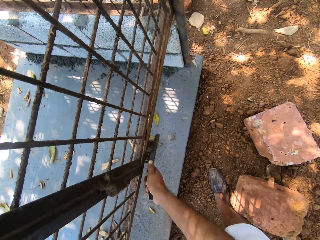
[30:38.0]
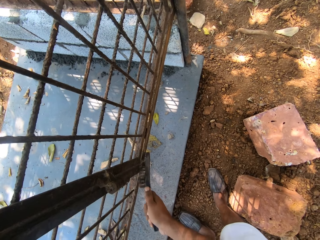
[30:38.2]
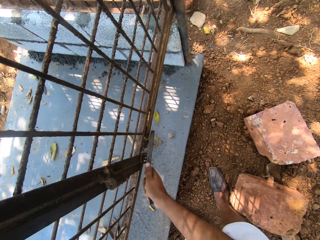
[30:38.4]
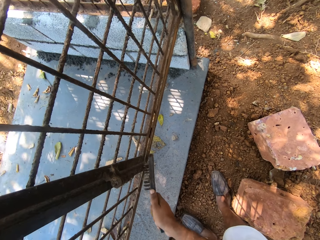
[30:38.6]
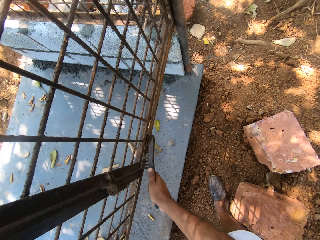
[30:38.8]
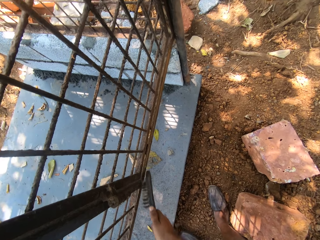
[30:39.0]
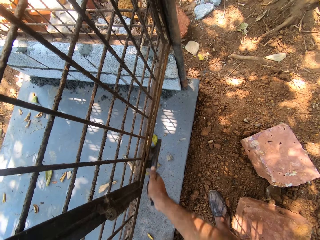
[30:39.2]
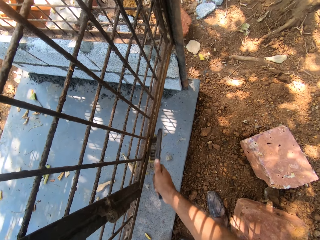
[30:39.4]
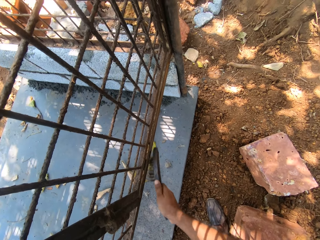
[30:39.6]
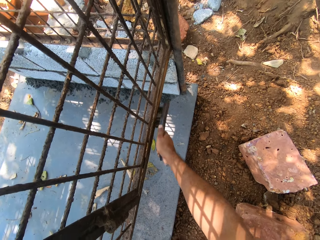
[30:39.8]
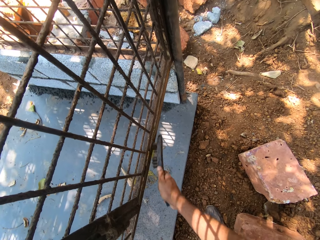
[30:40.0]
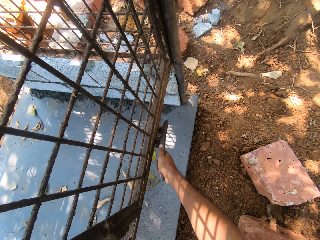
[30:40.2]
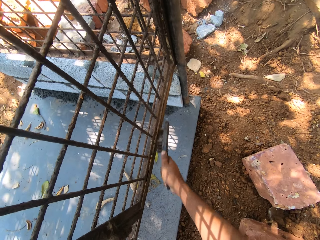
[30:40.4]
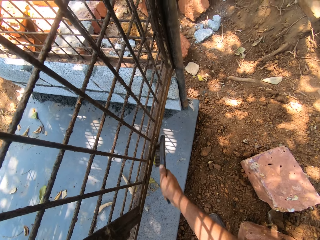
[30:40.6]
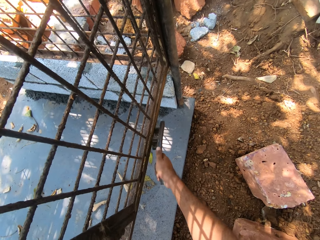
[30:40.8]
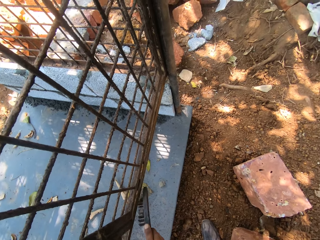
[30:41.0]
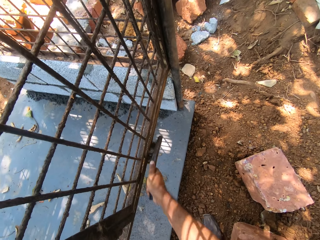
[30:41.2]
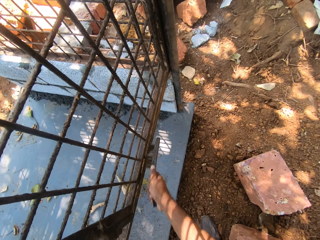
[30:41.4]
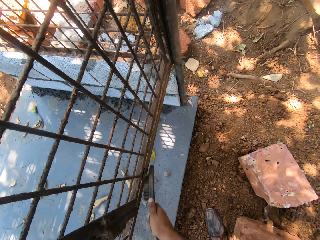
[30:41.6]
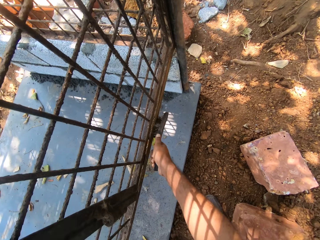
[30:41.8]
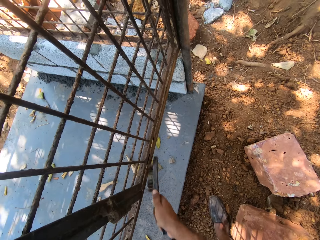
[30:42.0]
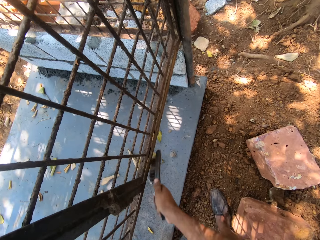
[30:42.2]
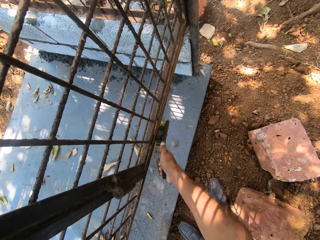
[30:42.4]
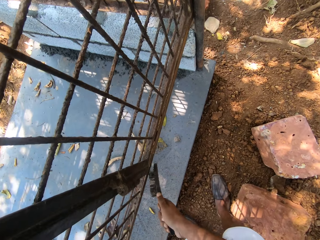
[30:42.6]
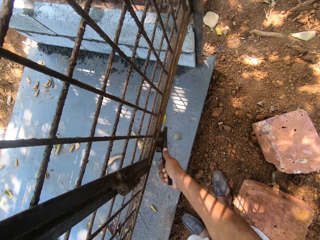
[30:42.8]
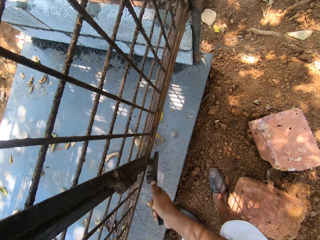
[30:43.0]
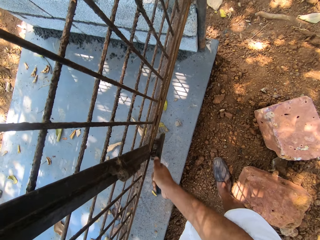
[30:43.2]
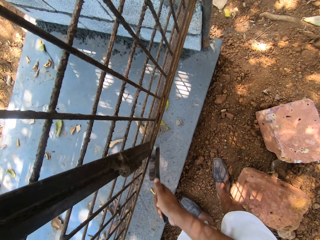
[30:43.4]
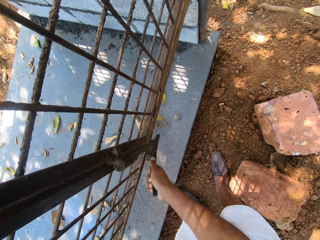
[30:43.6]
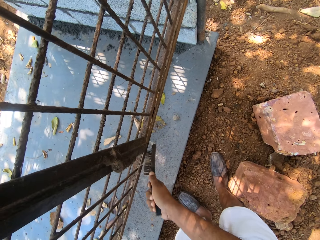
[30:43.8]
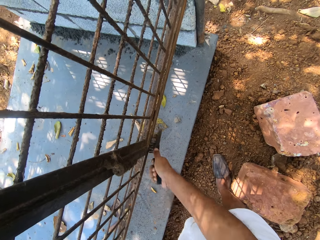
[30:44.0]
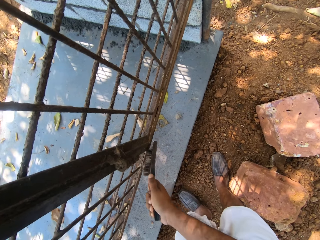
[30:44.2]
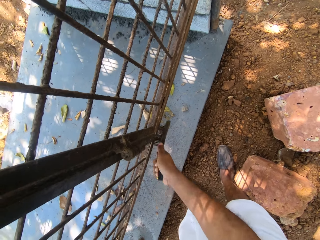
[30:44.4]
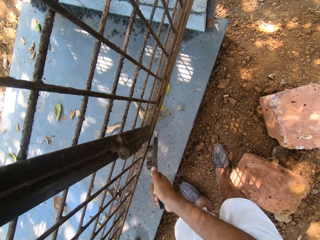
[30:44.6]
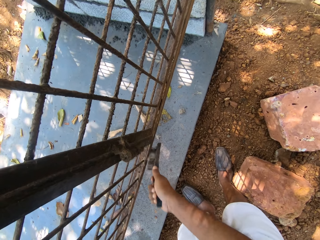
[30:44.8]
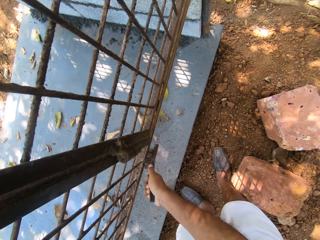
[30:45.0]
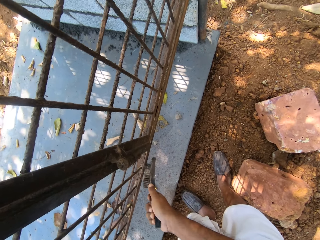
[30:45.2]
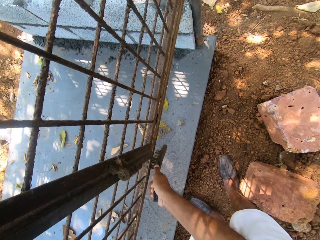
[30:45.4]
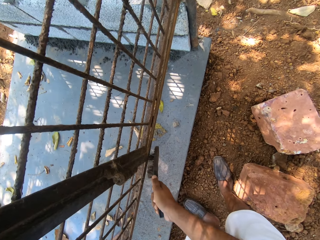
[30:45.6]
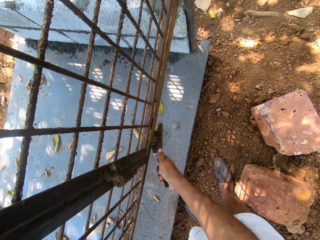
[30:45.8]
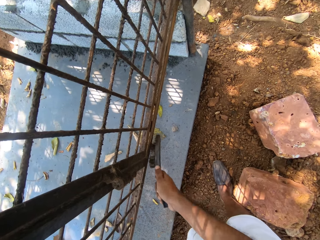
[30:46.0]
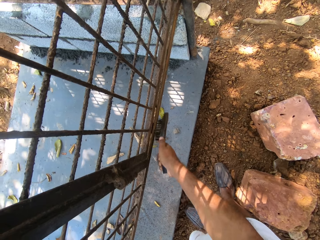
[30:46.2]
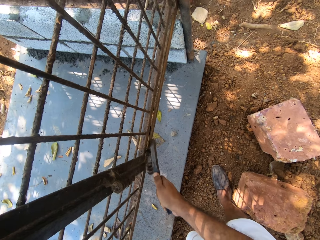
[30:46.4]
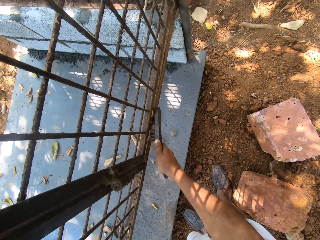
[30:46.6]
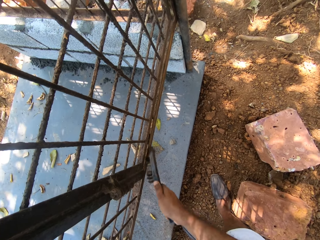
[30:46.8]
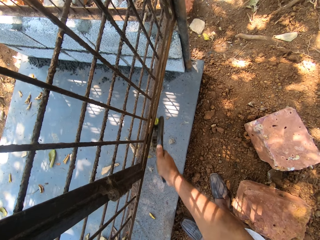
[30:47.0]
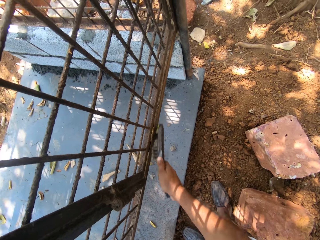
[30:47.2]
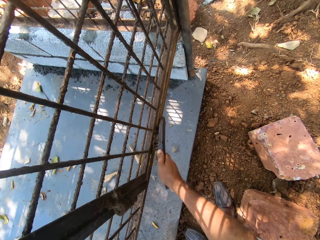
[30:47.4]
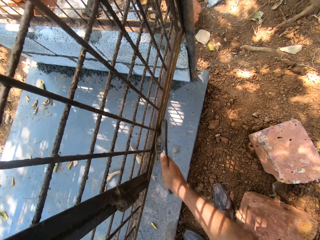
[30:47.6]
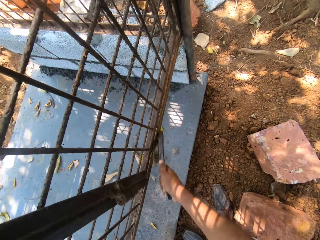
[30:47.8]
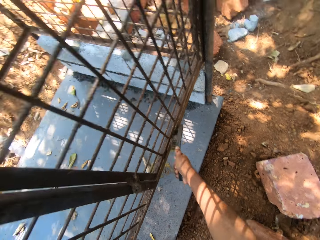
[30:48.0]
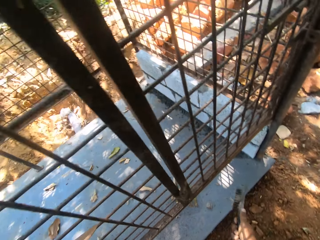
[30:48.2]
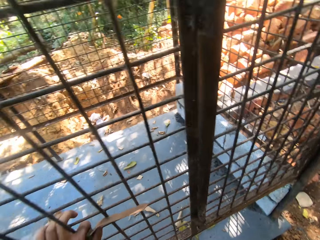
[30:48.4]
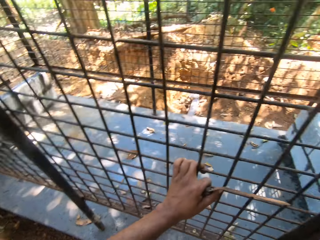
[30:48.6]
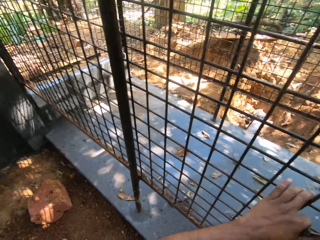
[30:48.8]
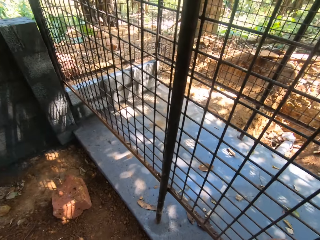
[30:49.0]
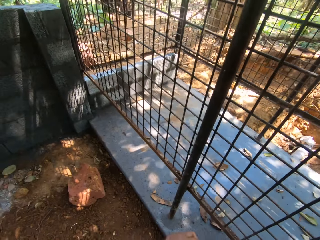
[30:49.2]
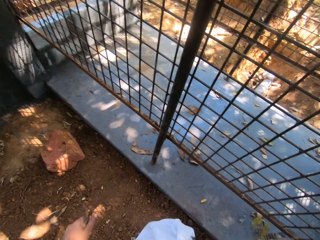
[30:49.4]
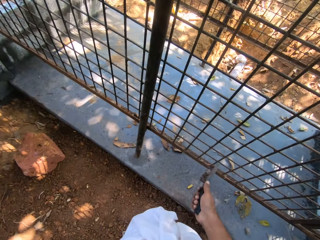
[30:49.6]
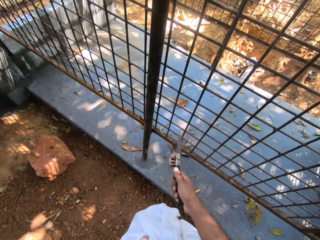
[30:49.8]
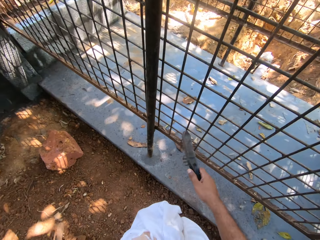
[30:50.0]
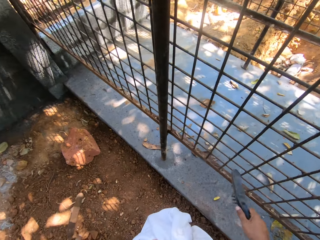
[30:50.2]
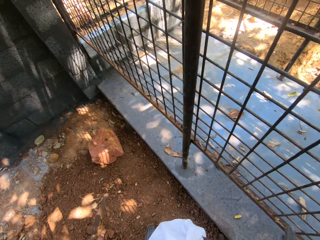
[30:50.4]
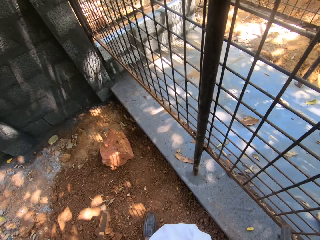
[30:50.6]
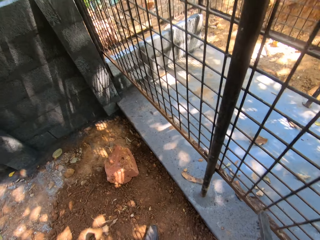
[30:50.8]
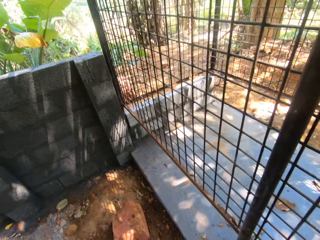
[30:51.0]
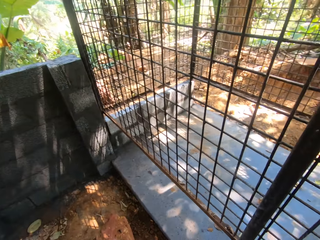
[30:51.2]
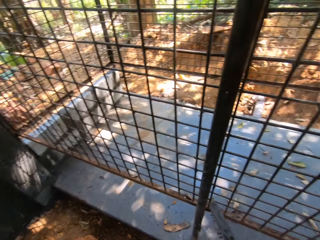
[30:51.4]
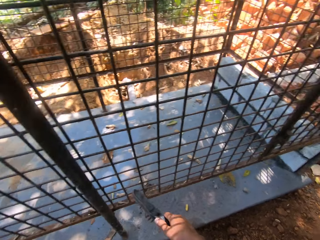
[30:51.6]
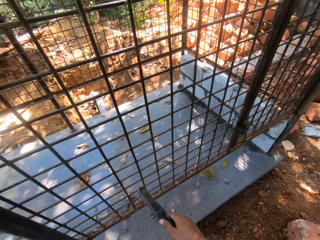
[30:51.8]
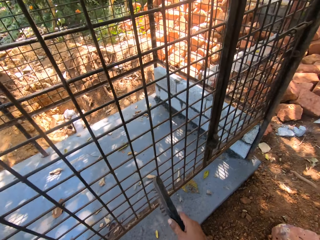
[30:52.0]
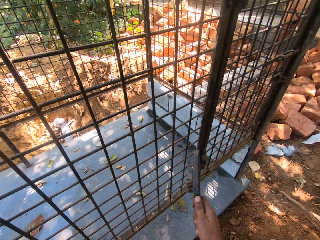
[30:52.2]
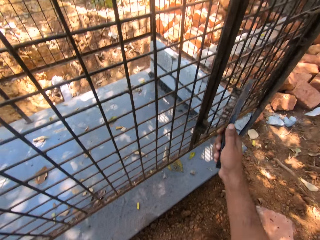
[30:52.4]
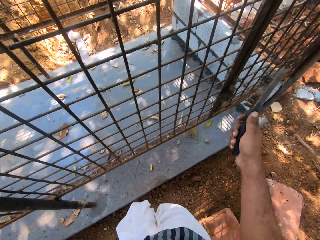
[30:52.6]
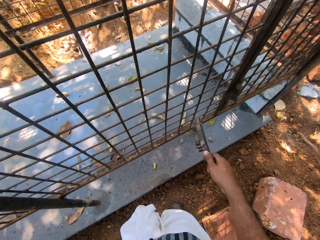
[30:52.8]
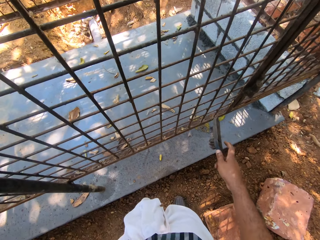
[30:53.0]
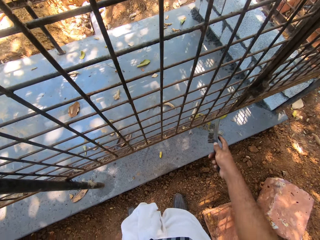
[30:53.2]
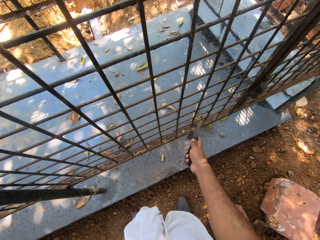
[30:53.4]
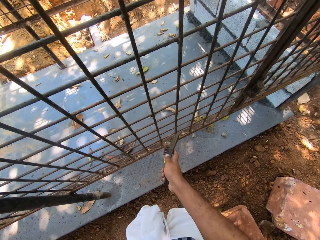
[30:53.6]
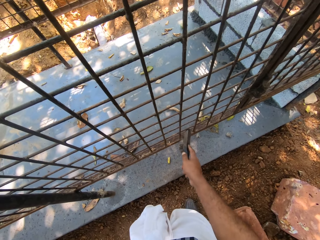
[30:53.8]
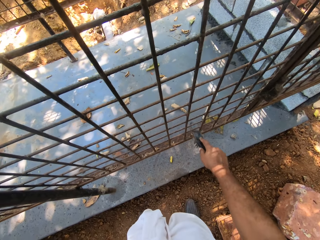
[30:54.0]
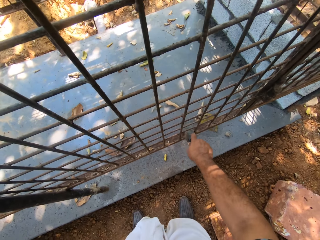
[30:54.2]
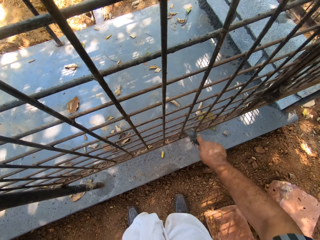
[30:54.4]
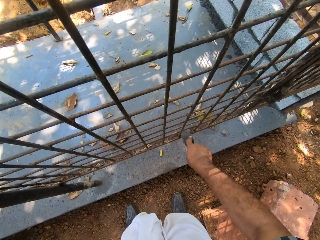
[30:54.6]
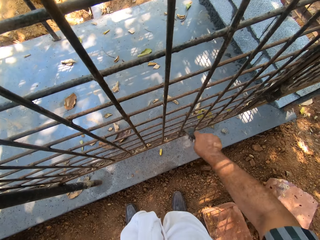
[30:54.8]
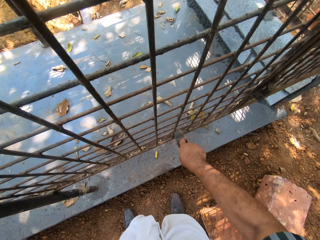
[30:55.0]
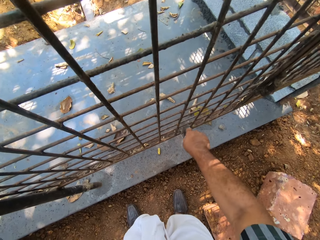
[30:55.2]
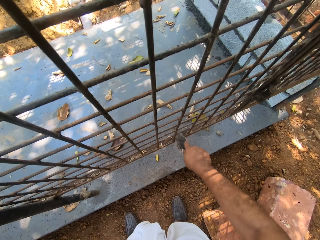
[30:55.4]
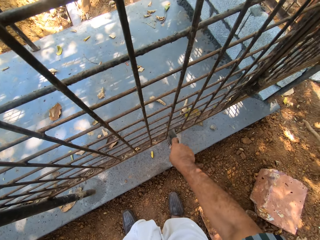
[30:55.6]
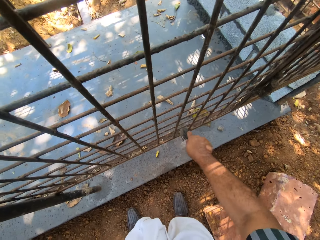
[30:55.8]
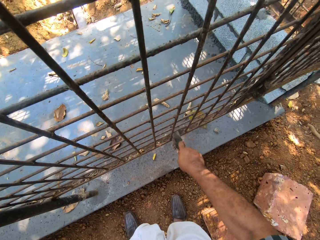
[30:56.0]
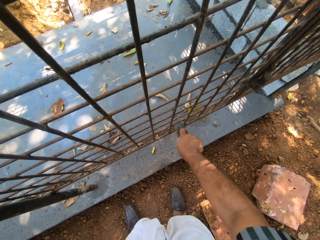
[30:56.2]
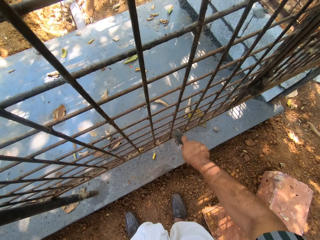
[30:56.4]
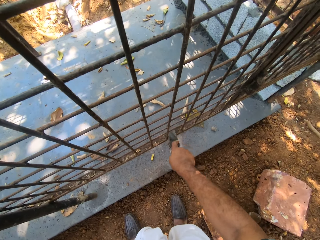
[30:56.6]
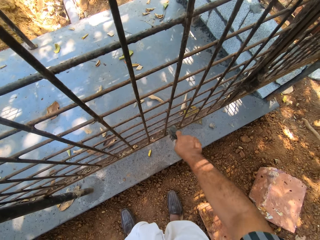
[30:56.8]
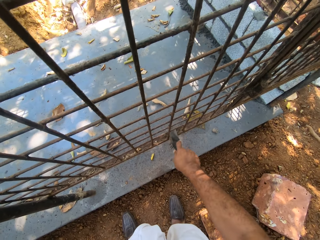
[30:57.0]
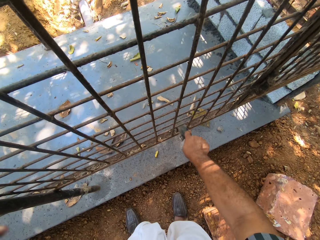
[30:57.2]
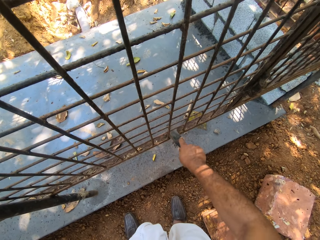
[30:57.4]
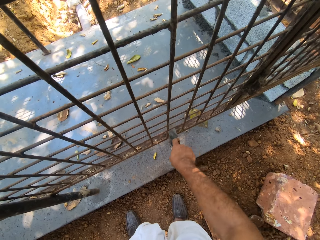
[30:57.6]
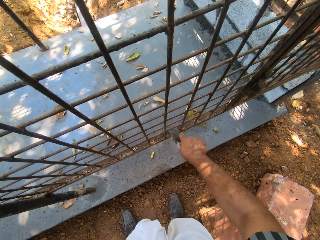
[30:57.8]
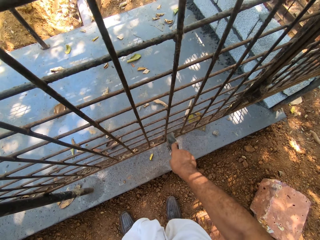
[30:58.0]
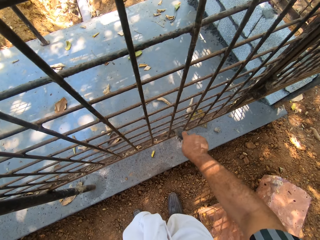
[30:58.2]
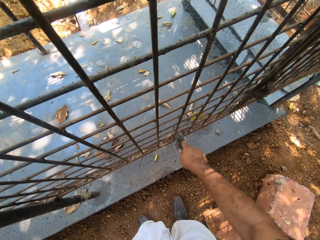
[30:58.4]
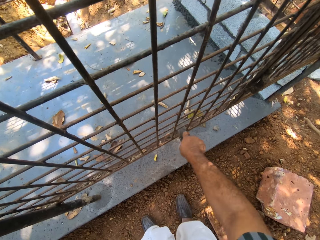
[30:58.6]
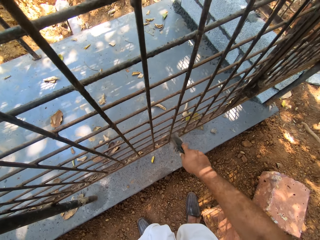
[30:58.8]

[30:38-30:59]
The camera wearer holds a scraper and turns around. They look at a wire mesh or metal grill. They hit a wire brush against the metal grill. They rub the wire brush against the metal grill. They move a hand. They scrub the metal grill with the wire brush.
